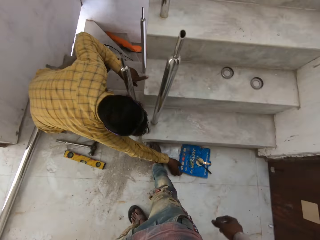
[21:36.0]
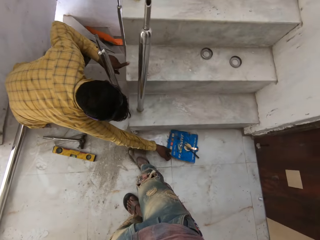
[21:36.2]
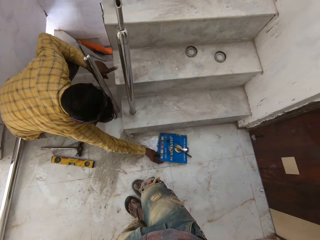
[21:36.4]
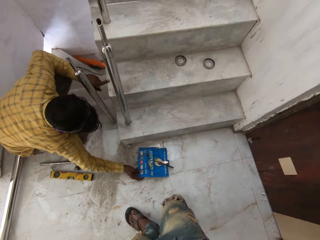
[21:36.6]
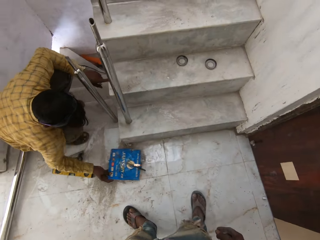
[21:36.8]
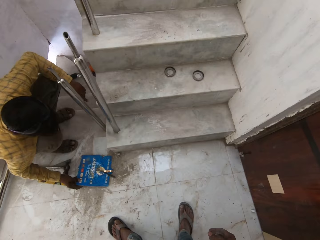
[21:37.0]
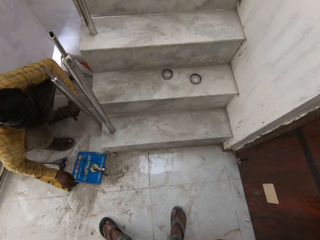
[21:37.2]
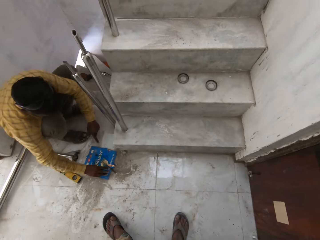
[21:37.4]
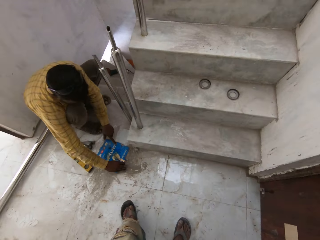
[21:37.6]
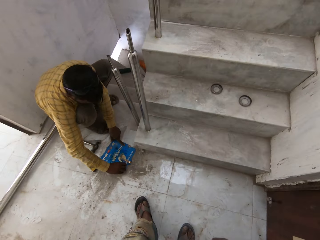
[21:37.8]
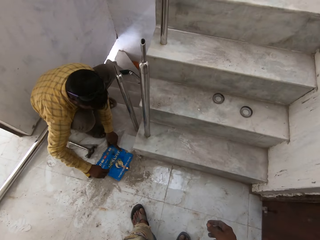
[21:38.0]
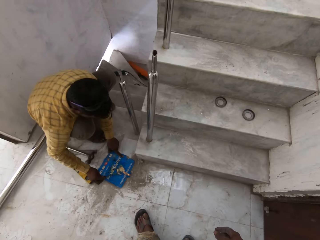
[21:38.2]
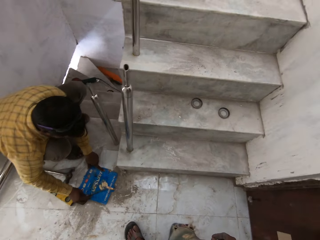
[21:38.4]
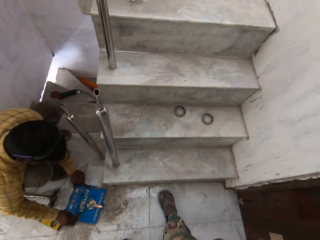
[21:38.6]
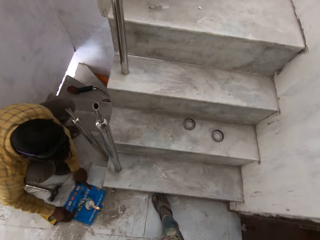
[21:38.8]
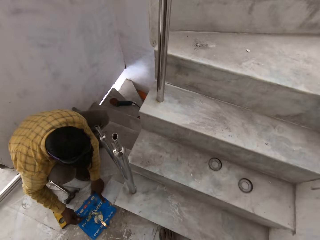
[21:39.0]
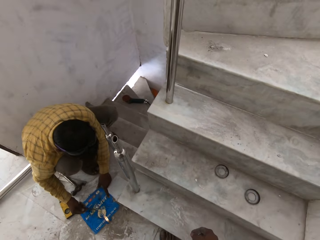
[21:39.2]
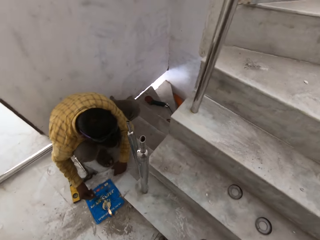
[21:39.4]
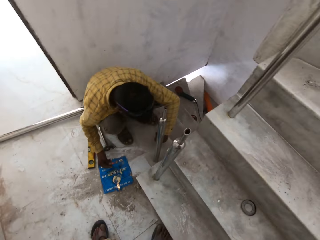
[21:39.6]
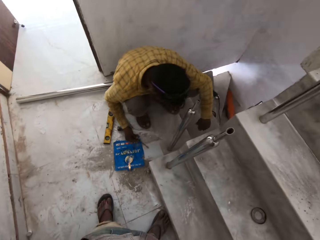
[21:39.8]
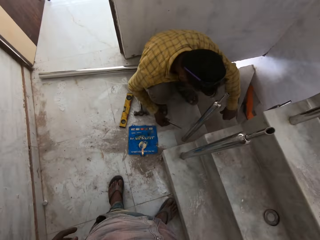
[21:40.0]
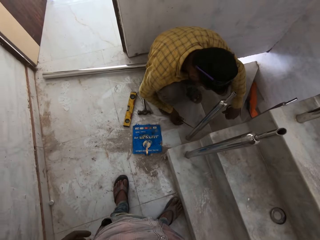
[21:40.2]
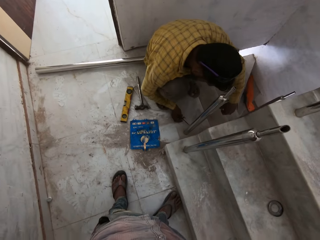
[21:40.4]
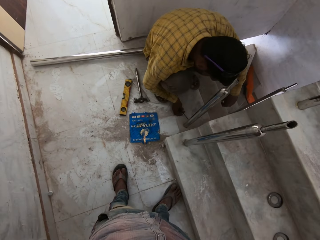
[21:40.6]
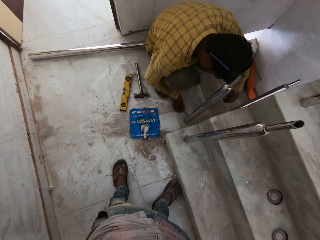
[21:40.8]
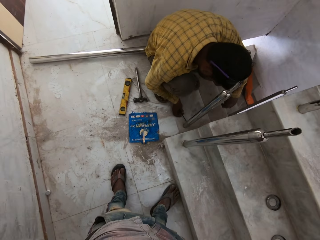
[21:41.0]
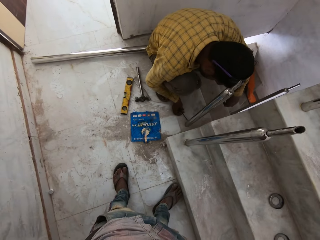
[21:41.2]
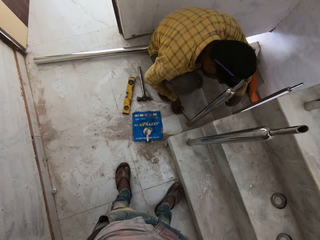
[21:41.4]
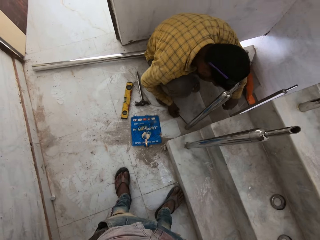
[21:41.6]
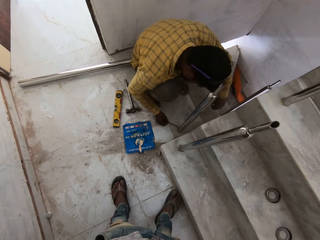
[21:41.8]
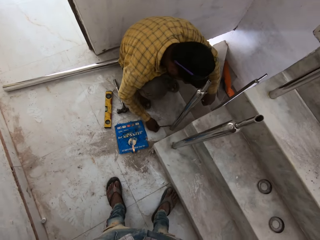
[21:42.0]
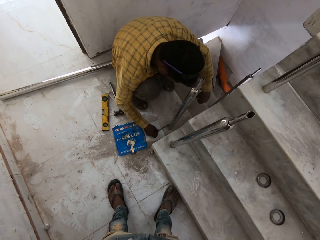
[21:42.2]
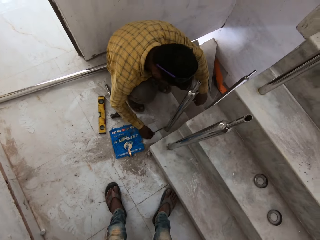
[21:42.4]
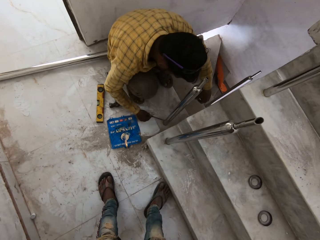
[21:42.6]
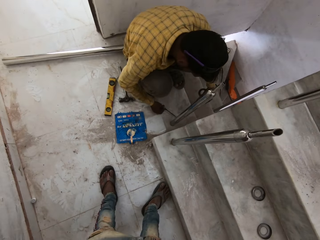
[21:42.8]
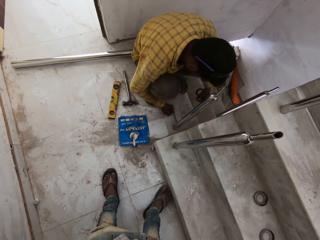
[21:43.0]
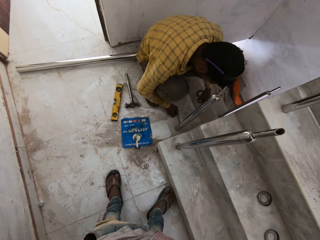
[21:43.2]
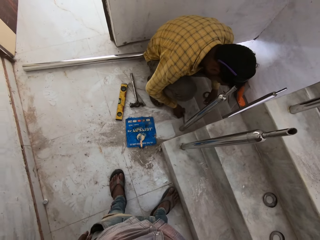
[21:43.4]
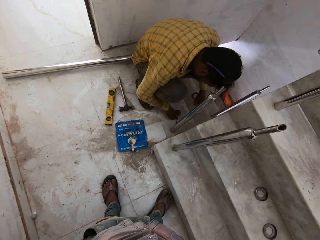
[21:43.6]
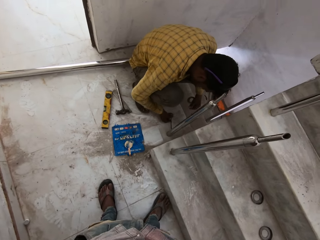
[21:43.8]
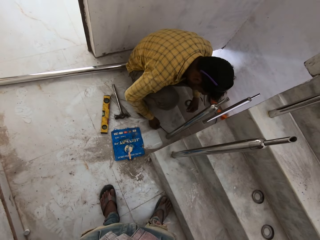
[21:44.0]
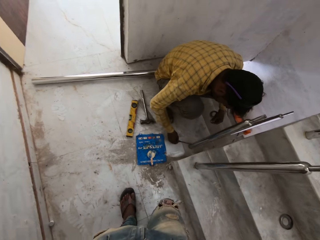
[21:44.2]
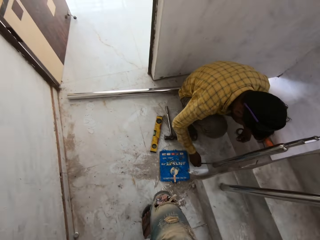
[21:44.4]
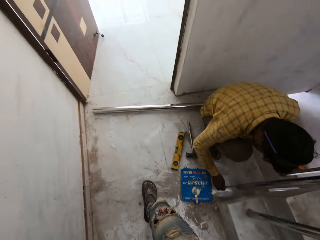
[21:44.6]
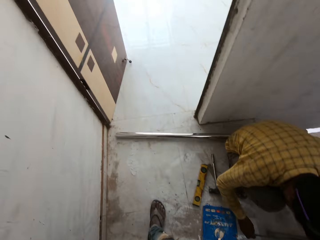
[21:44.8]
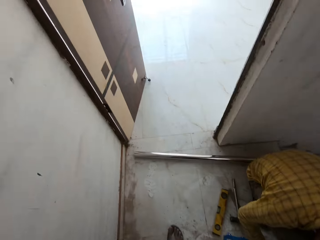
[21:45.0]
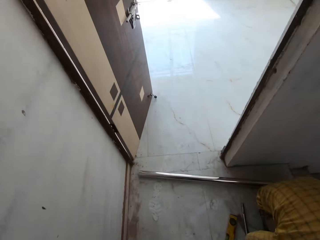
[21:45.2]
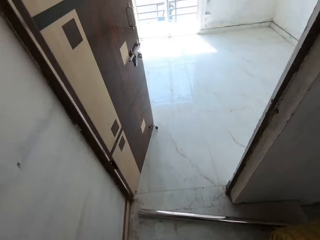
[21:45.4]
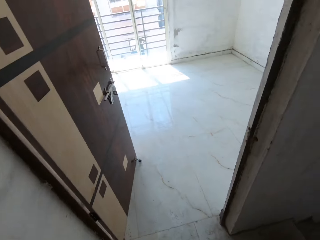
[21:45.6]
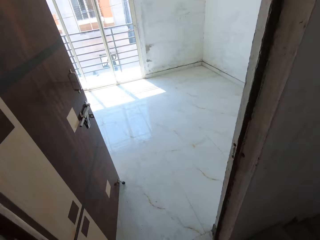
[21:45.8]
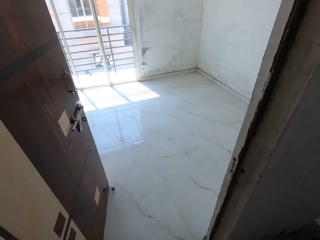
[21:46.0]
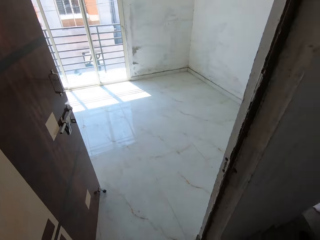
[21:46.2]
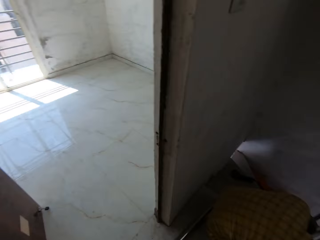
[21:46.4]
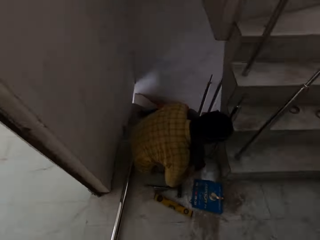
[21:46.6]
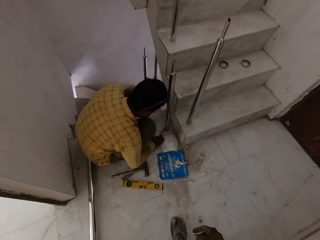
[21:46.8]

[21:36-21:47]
The man moves the carton on the floor with his right hand, scoops some gum on the carton on the floor with the screwdriver in his right hand, and holds the carton on the floor with his left hand. He applies the gum on the screwdriver on the steel rod on the stairs with his right hand.

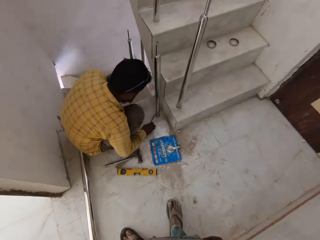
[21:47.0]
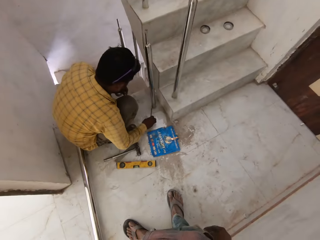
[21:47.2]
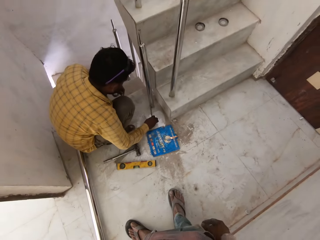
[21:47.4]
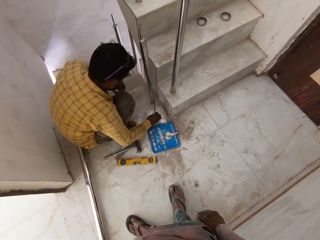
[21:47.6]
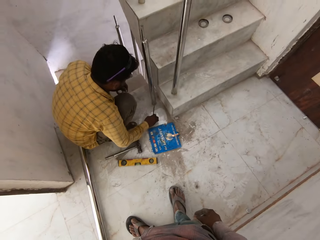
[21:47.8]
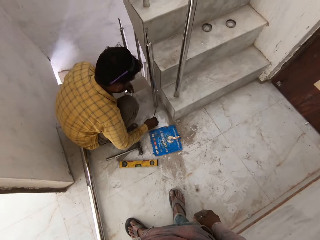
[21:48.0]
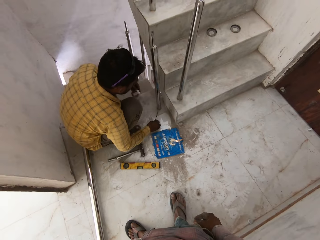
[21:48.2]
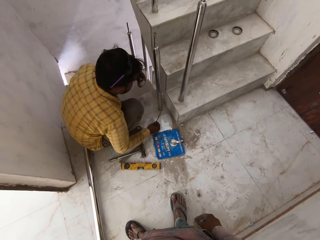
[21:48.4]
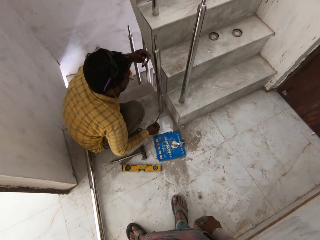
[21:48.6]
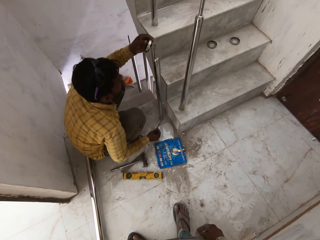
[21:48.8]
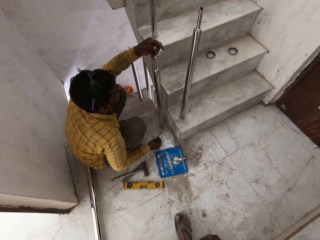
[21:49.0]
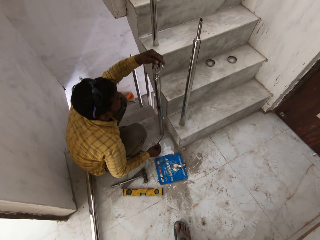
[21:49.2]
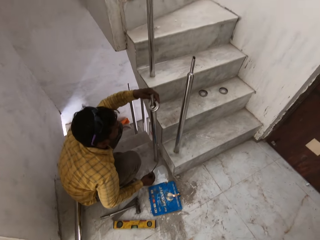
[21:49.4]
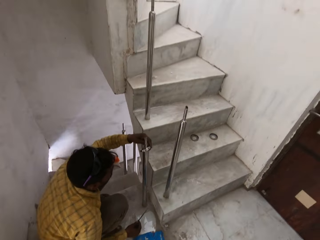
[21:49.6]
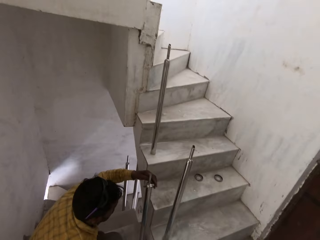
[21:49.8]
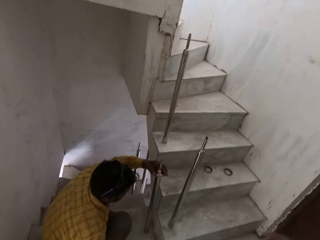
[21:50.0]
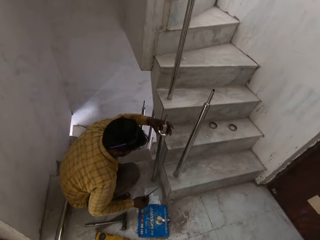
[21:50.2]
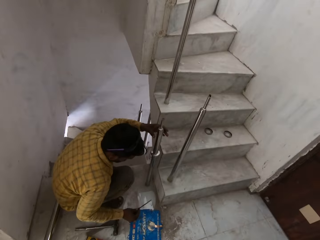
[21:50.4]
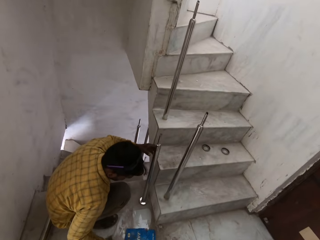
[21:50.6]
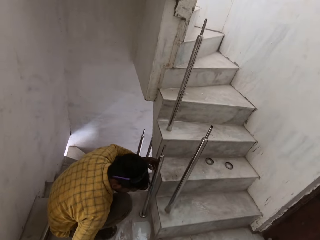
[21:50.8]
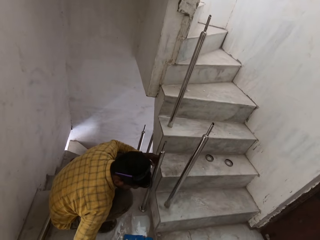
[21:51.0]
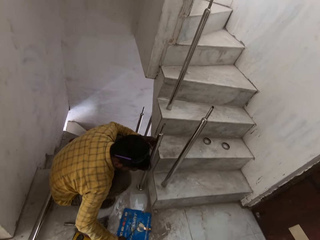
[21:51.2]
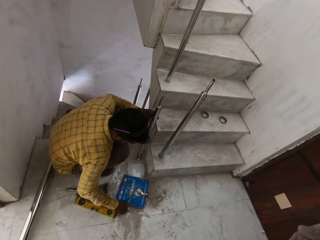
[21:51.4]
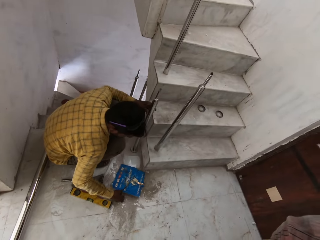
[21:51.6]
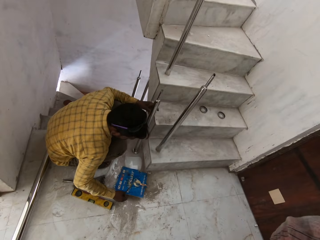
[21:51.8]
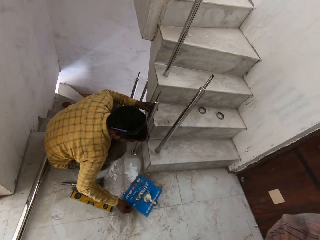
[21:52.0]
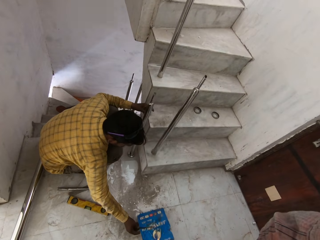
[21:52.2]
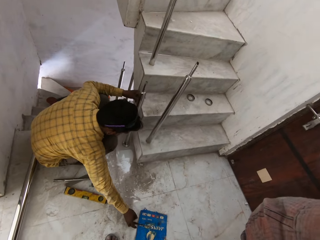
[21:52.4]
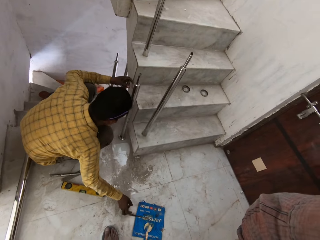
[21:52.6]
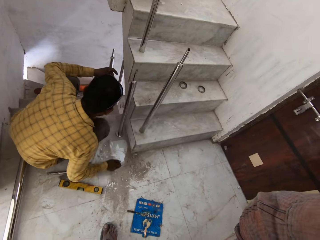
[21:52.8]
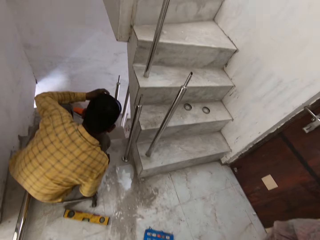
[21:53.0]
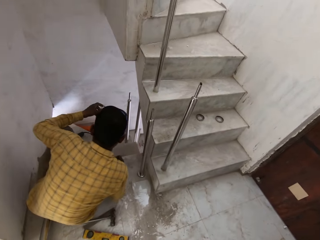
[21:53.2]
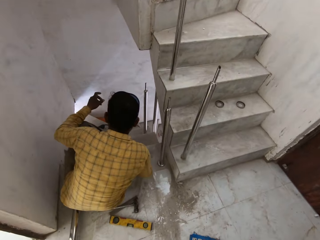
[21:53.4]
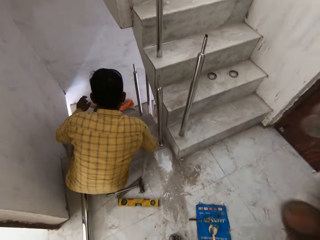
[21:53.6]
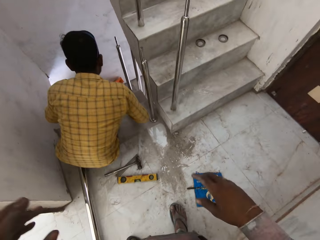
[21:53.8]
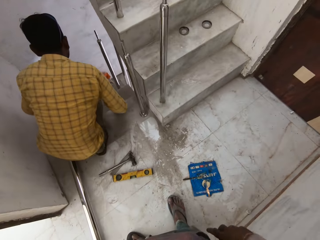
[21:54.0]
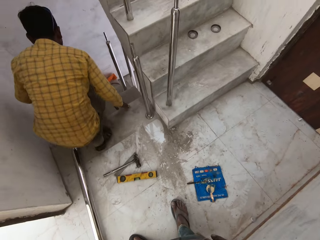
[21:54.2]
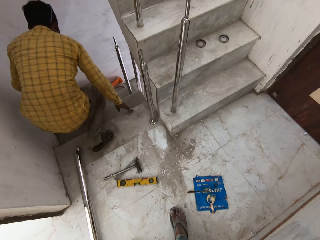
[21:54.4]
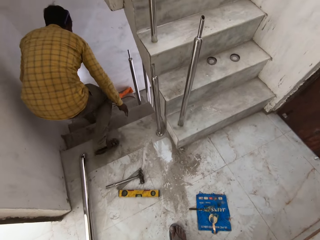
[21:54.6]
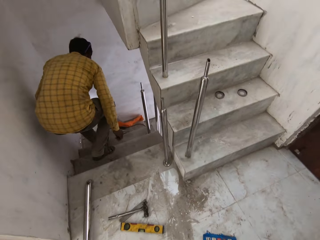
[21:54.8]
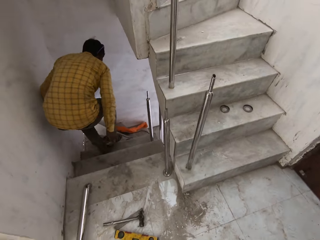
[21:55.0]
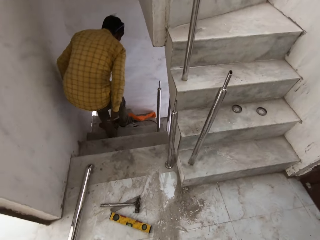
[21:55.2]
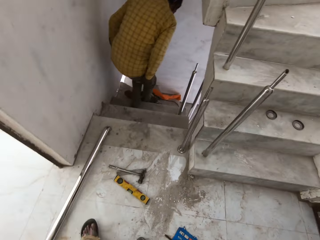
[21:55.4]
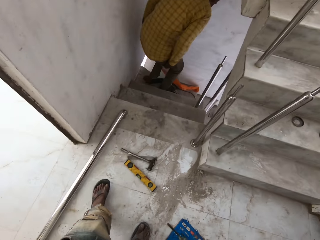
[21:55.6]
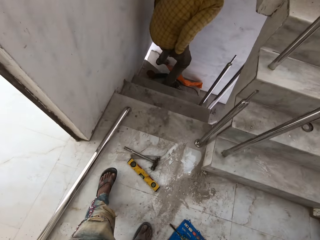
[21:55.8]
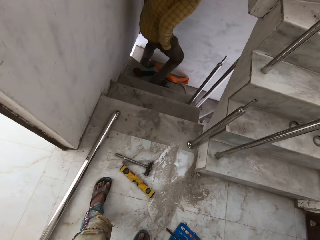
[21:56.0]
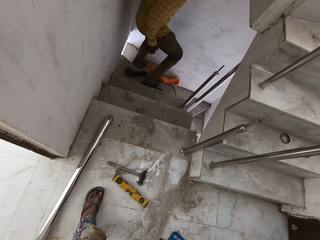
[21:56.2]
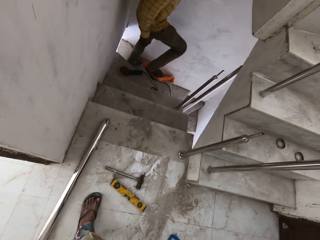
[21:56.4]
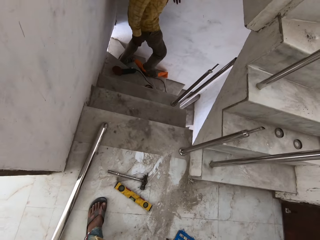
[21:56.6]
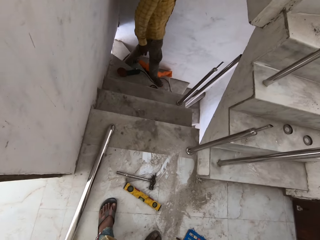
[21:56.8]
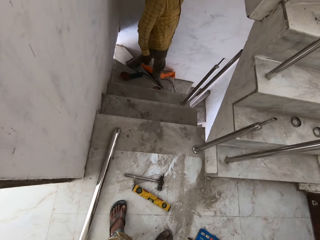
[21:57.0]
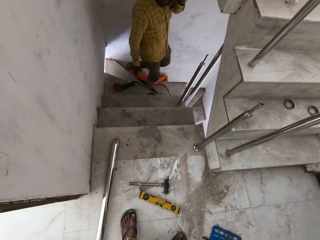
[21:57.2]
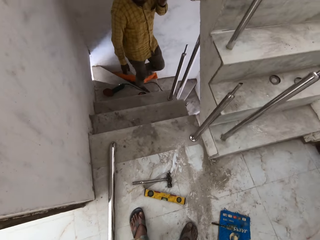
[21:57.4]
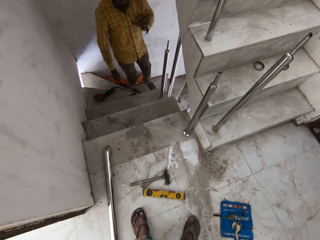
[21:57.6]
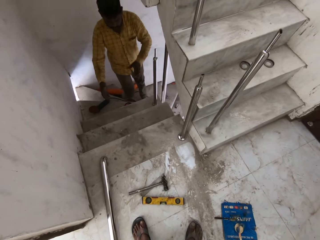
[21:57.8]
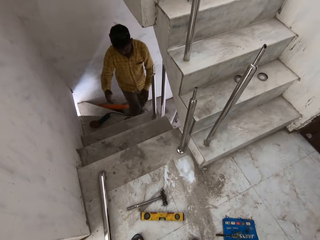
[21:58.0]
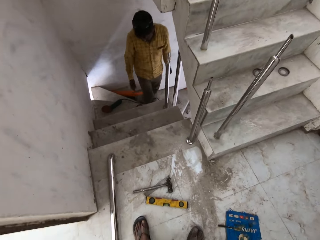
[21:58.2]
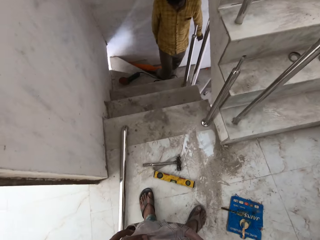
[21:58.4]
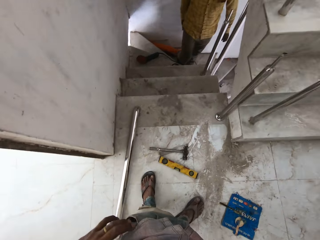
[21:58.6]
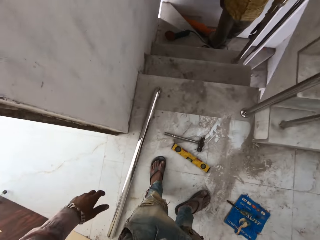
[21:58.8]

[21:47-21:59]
The camera wearer inserts a steel ring into the steel rod on the floor with his left hand. He moves the carton on the floor with his right hand.
